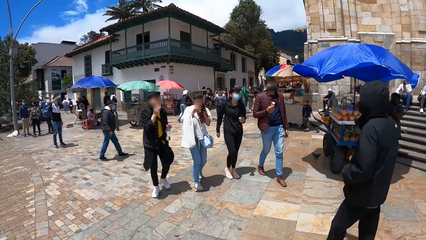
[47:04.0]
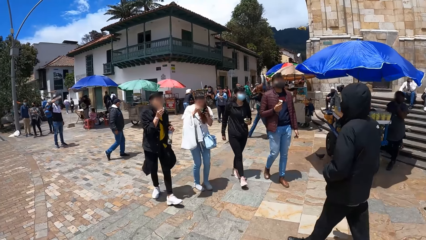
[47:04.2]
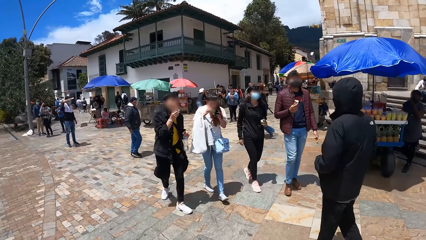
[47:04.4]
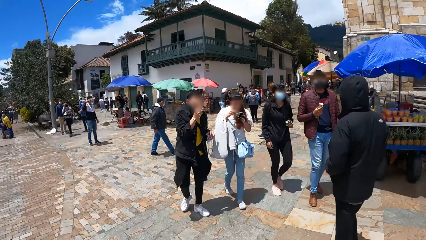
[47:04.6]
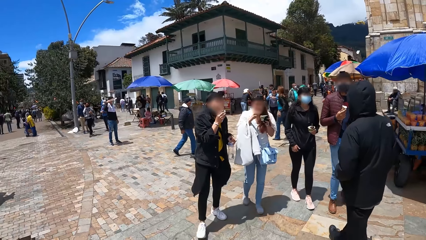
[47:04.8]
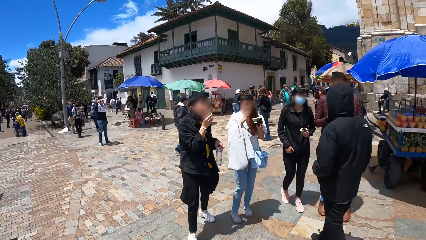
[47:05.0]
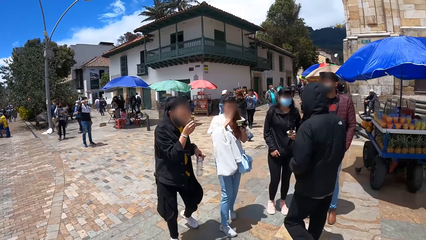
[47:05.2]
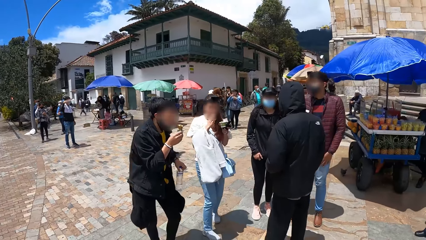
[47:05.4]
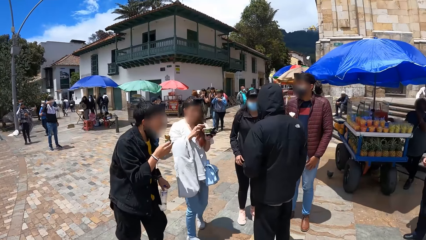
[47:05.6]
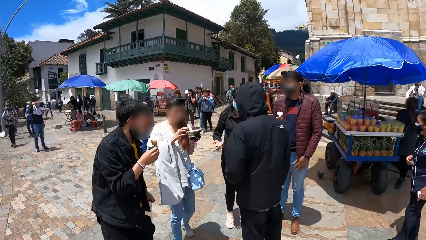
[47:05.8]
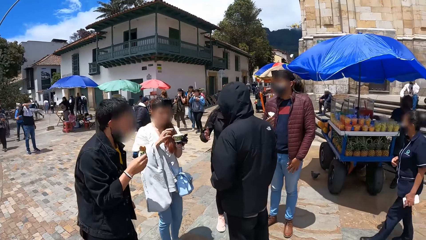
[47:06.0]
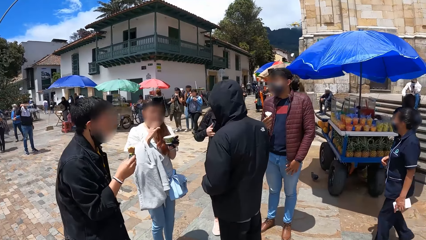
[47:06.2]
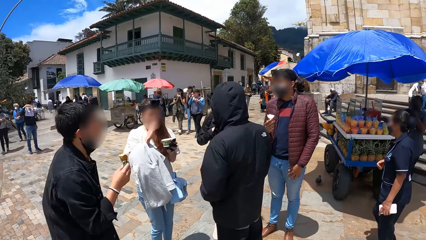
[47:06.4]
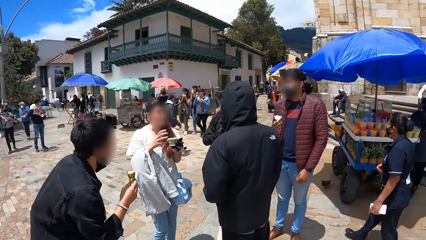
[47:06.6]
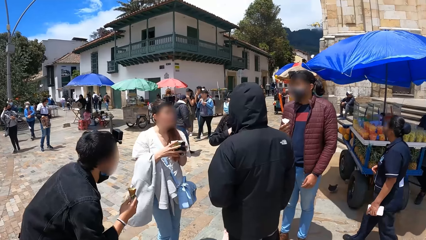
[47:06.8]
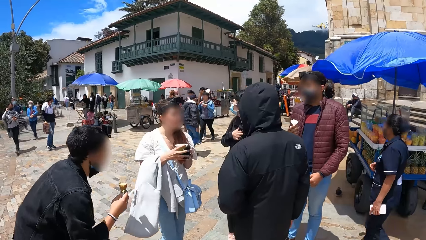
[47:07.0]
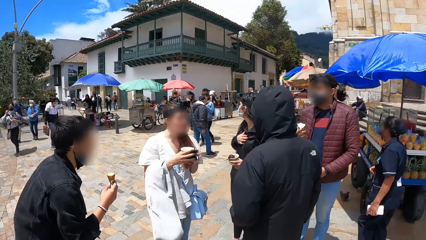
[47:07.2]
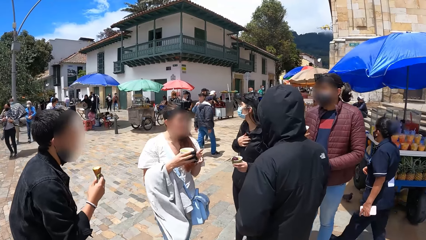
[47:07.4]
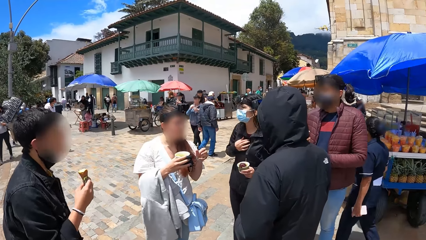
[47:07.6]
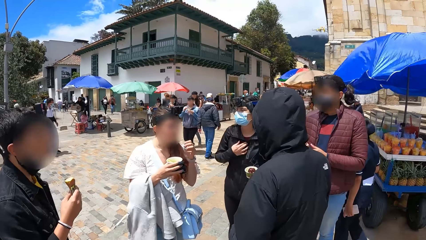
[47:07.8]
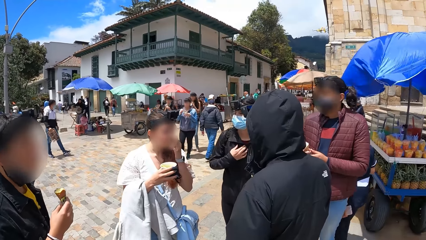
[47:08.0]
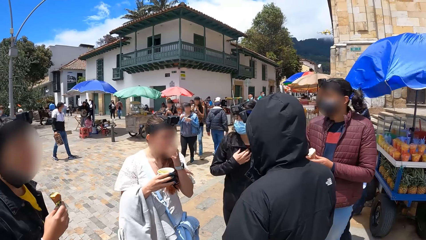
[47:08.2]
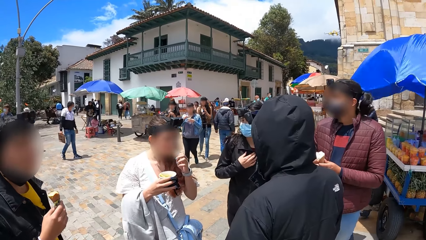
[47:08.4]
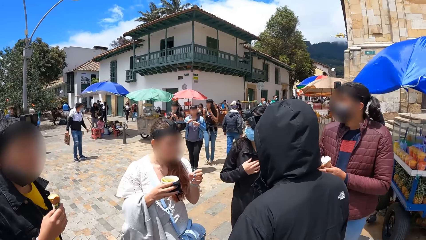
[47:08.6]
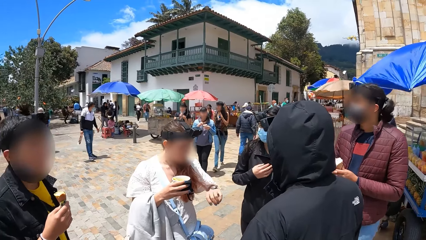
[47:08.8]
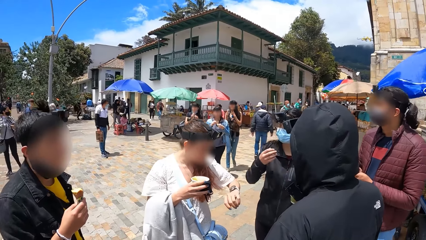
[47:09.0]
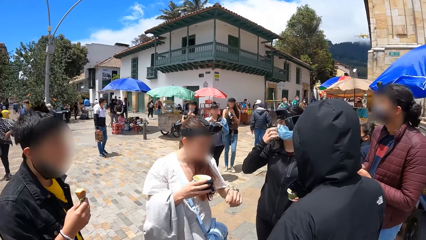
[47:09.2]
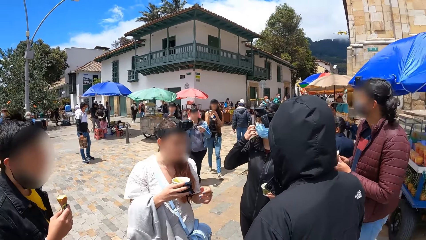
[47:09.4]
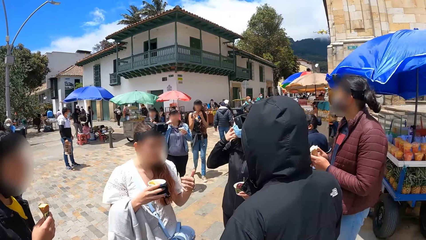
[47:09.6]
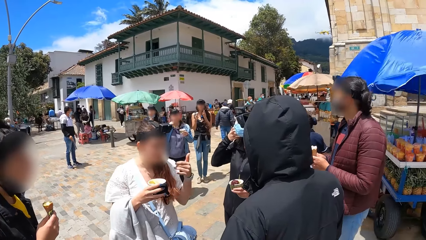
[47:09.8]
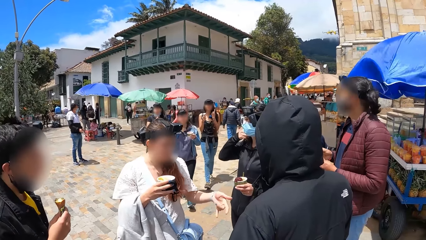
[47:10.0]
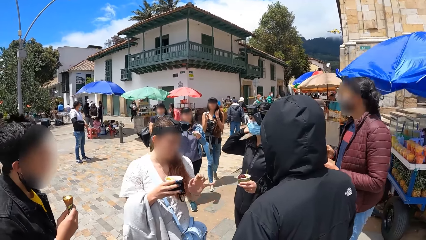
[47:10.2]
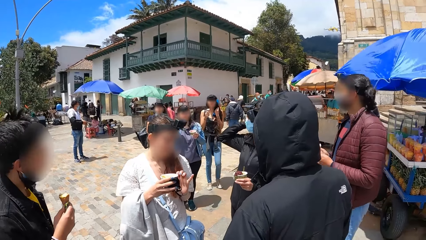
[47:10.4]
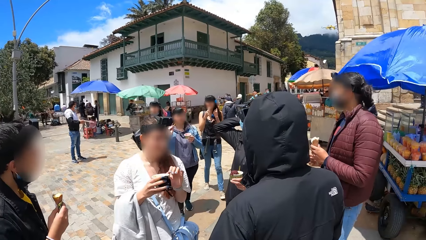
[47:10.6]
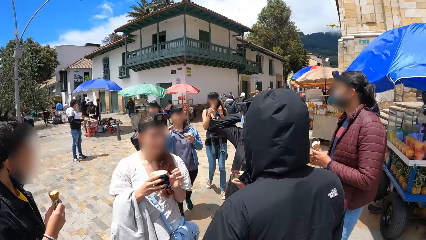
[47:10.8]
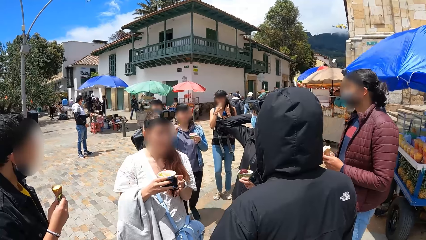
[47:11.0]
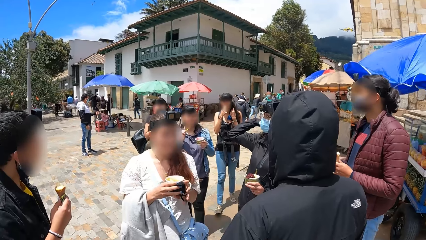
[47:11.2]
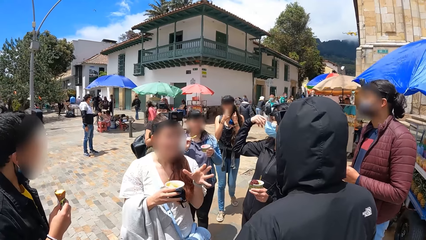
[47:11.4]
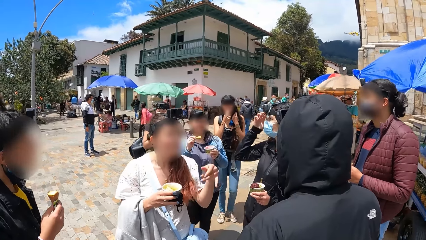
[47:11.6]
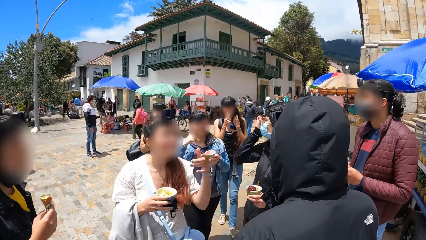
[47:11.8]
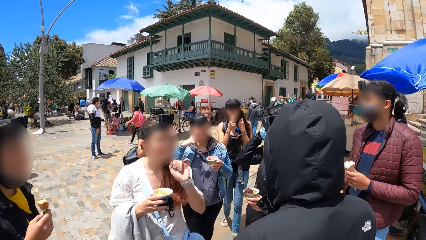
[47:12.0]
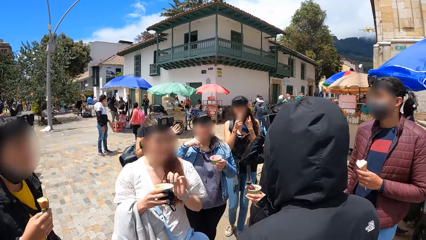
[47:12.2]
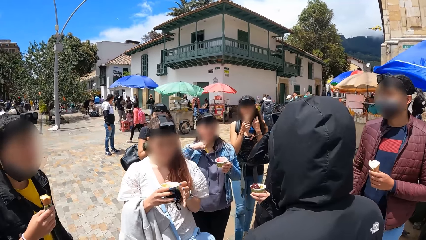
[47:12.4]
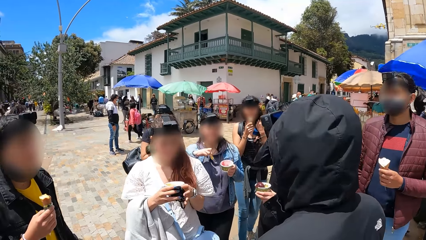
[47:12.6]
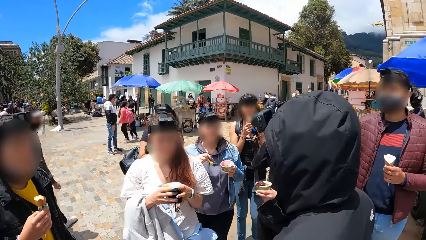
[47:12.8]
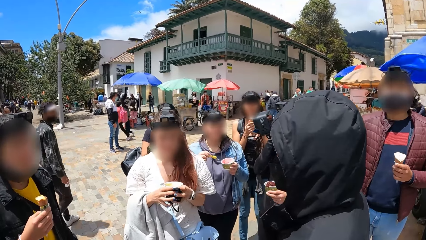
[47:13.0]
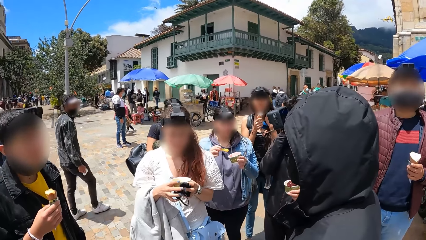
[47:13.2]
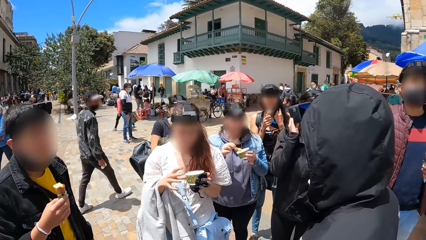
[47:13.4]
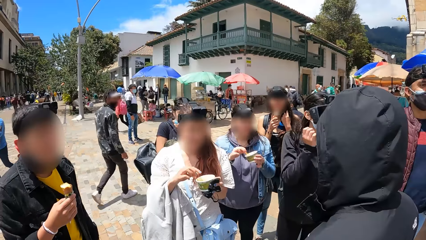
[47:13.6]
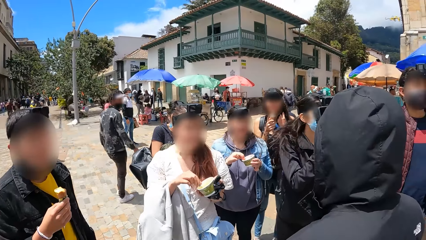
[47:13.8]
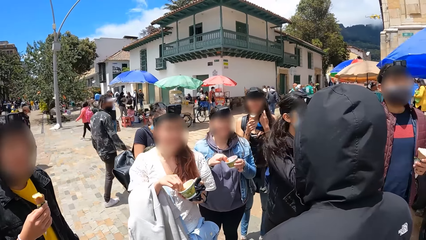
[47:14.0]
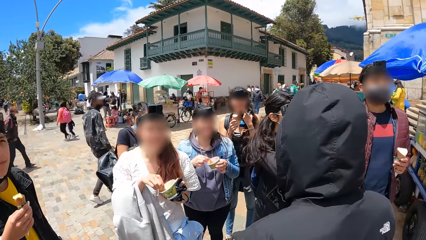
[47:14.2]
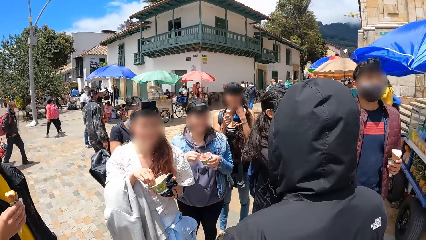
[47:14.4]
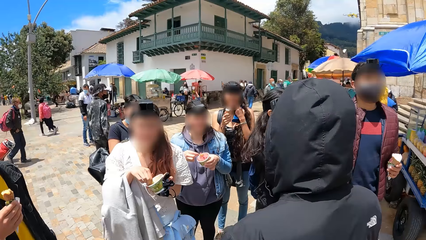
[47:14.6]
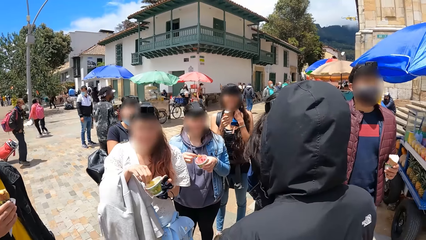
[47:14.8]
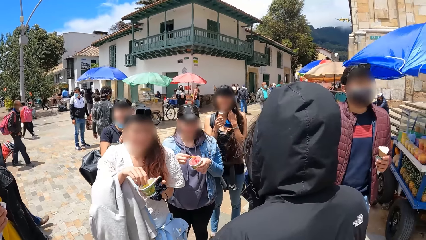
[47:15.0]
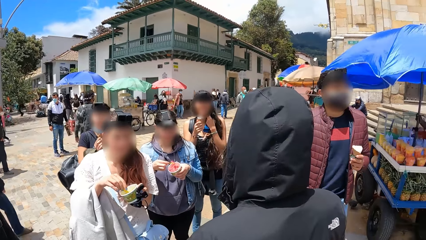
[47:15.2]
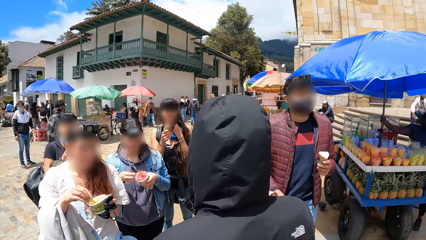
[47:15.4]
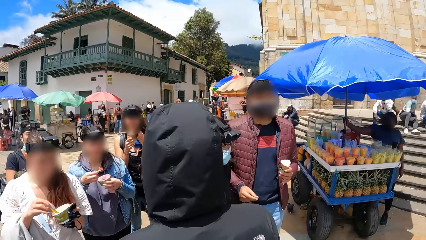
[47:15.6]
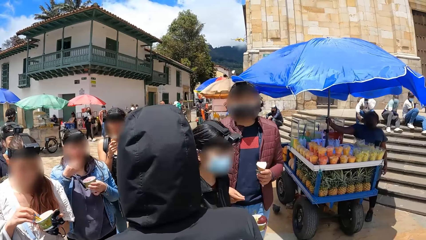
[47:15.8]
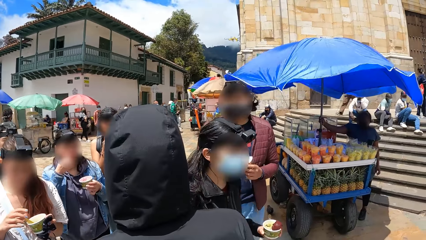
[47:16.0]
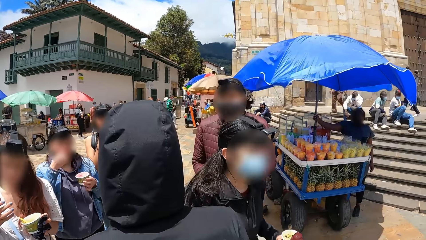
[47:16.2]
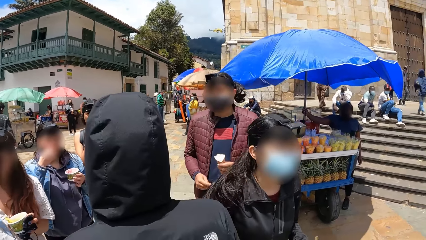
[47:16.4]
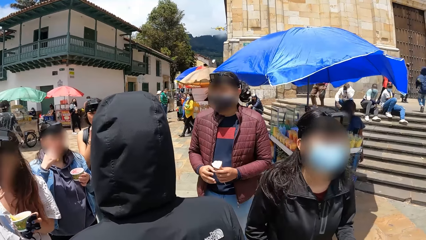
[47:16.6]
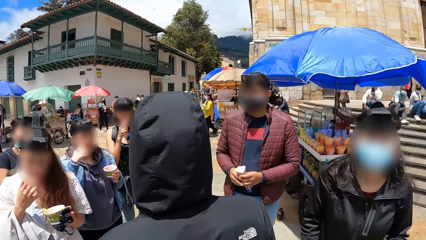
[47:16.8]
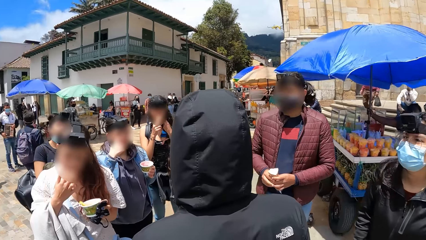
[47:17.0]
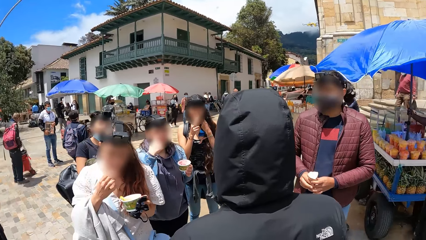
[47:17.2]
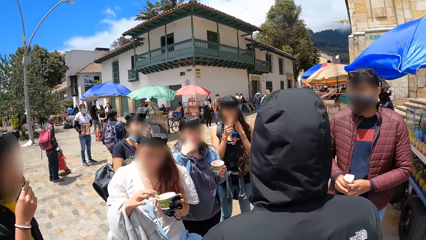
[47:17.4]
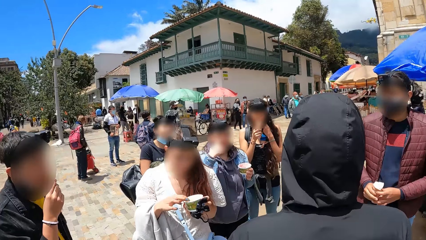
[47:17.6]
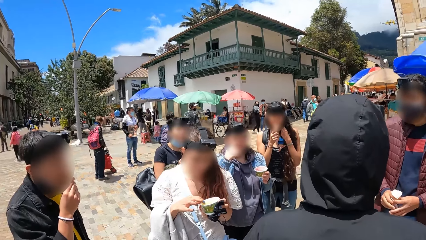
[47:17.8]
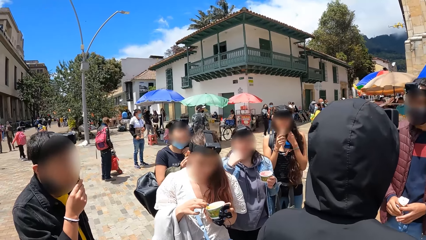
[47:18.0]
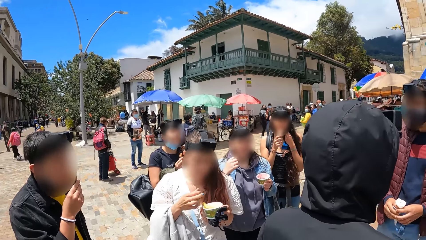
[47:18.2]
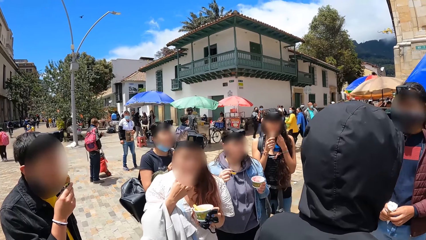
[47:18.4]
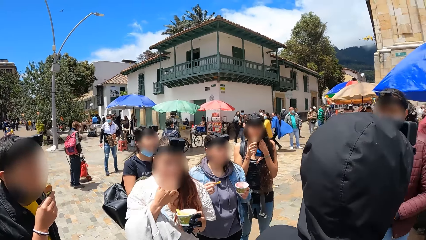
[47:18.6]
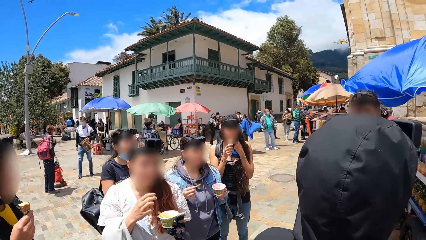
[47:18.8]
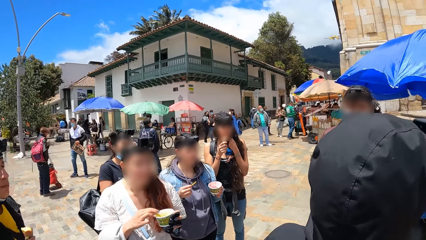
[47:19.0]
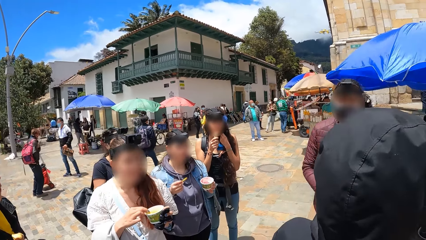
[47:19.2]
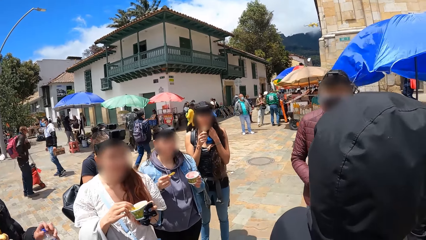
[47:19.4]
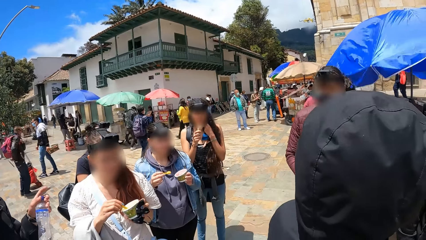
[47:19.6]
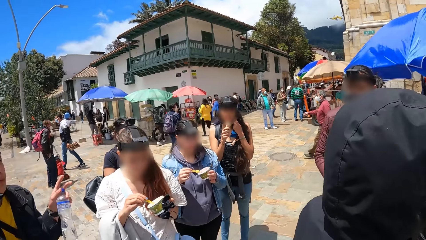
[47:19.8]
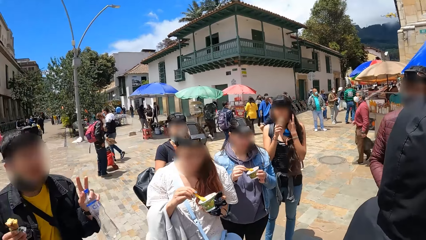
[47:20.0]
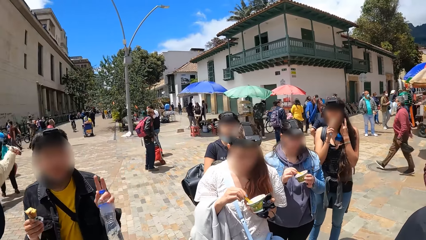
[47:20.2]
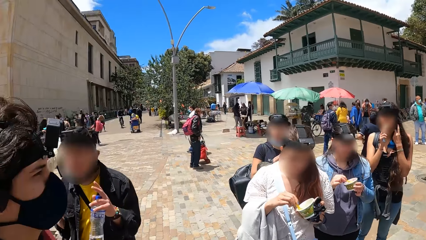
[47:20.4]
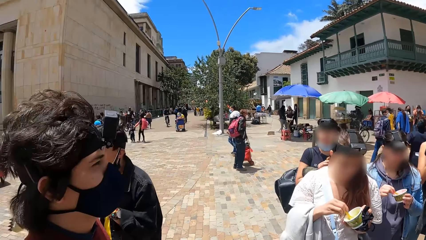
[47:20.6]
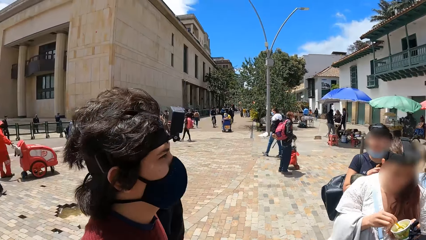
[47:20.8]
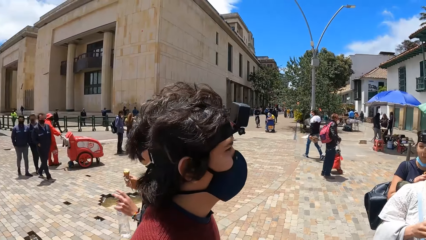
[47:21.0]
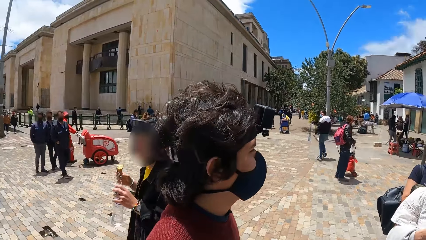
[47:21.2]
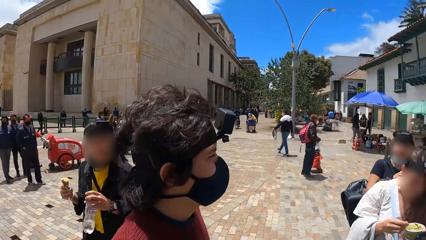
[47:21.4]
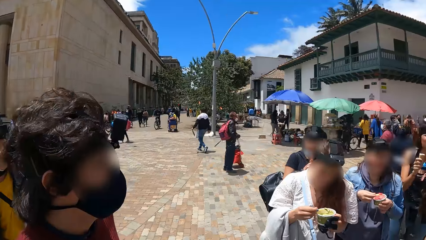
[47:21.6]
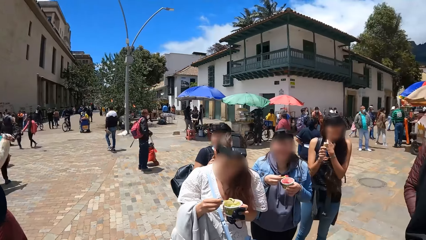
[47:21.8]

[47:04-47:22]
The first woman eats ice cream with the spoon in her right hand. A third man interacts with the second man, the second woman, the first woman and the first man. The first woman drops the spoon in her right hand in the cup of ice cream in her left hand, and passes the cup of ice cream from her left hand to her right hand. The camera wearer interacts with a group of people. The first woman touches her face with her left hand. The second man passes the ice cream cone from his right hand to his left hand. A third woman holds a cup of ice cream with her left hand and holds a spoon with her right hand. The first woman looks at a watch on her left hand. A fourth woman holds a jacket on her left arm and hangs a bag on her left shoulder. A fifth woman holds an ice cream cone with her right hand. The second woman adjusts her hair with her right hand. The second man dances. The third woman touches her face with her right hand. The fifth woman holds a nose mask with her left hand and puts the ice cream cone in her mouth with her right hand. The third woman touches her face with her right hand. The first woman passes the cup of ice cream from her right hand to her left hand. The third woman scoops ice cream from the cup of ice cream in her left hand with the spoon in her right hand. The camera wearer moves the spoon in the cup of ice cream in her left hand with her right hand. The fifth woman touches her face with her left hand. The third woman puts the ice cream in her mouth with the spoon in her right hand. The first woman licks her right hand. The first man eats the ice cream cone in his right hand. The first woman scoops ice cream from the cup of ice cream in her left hand with her right hand, licks her right hand, and picks up the spoon from the cup of ice cream in her left hand with her right hand. The third woman scoops ice cream from the cup of ice cream in her left hand with the spoon in her right hand.
